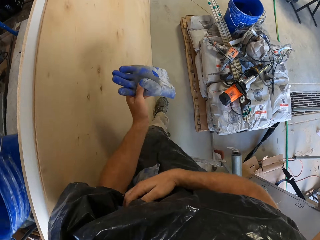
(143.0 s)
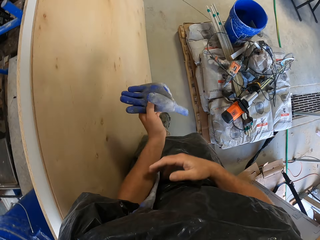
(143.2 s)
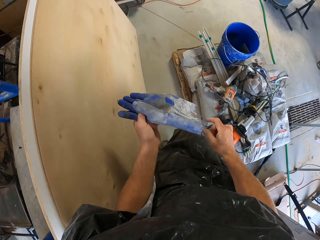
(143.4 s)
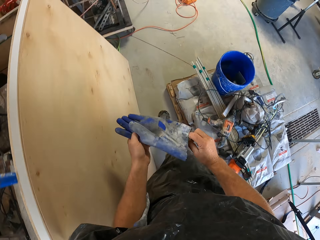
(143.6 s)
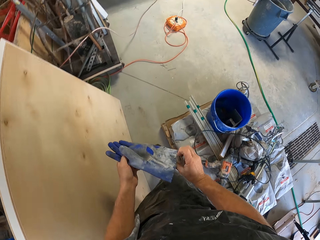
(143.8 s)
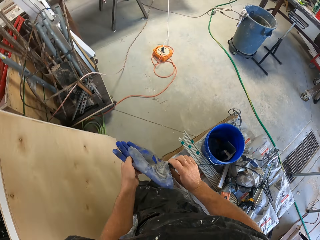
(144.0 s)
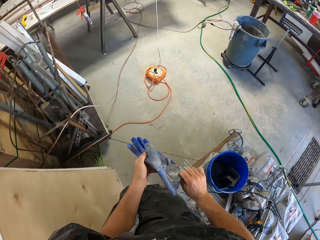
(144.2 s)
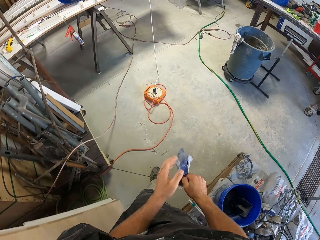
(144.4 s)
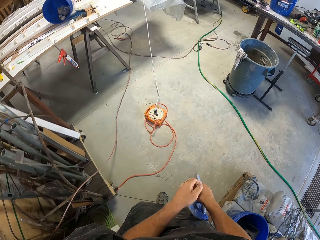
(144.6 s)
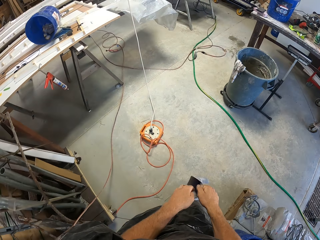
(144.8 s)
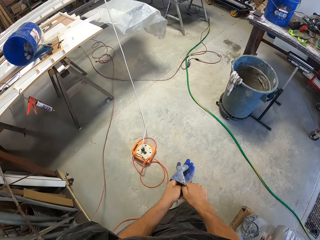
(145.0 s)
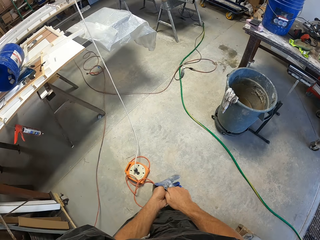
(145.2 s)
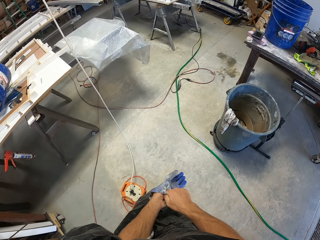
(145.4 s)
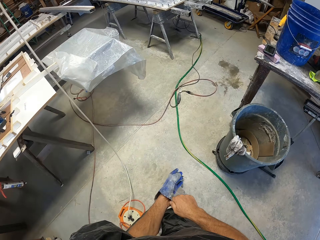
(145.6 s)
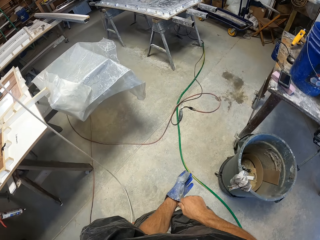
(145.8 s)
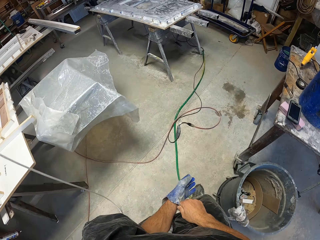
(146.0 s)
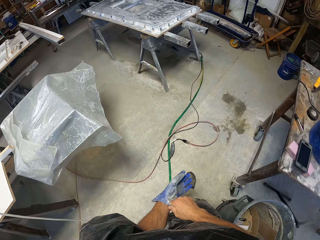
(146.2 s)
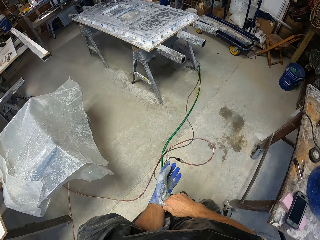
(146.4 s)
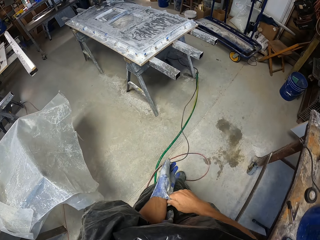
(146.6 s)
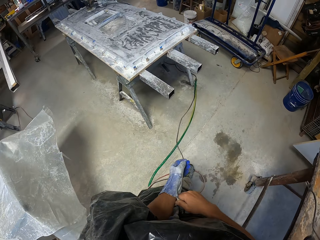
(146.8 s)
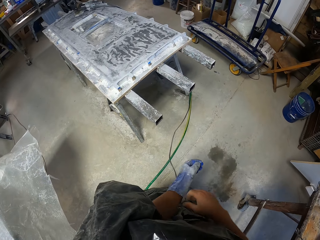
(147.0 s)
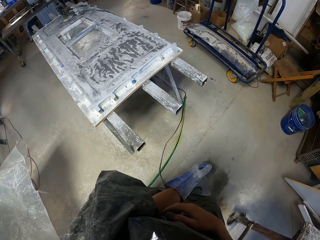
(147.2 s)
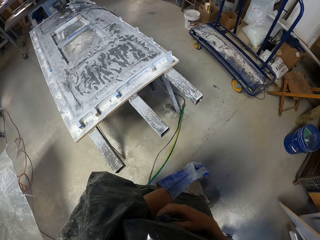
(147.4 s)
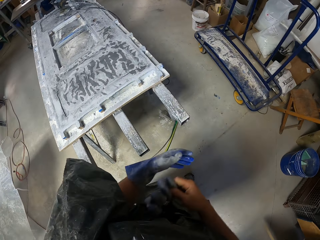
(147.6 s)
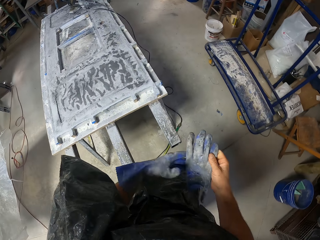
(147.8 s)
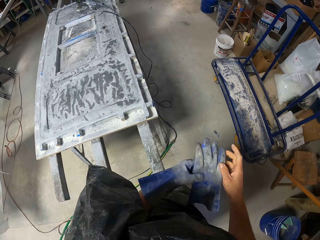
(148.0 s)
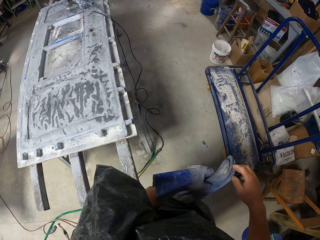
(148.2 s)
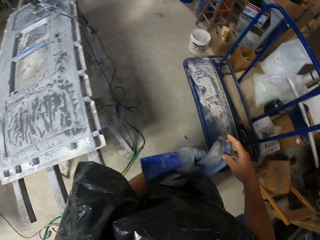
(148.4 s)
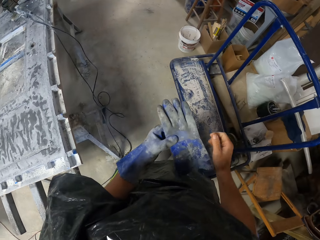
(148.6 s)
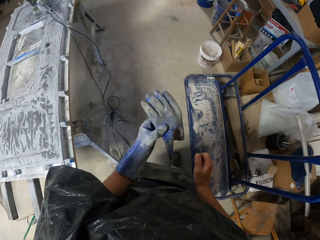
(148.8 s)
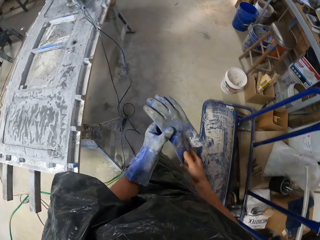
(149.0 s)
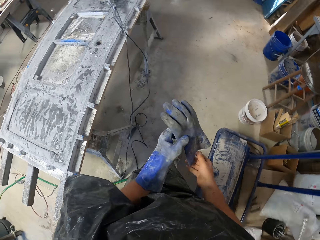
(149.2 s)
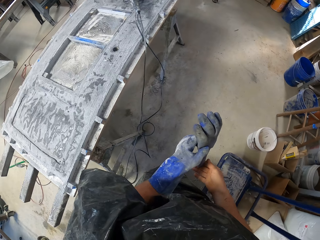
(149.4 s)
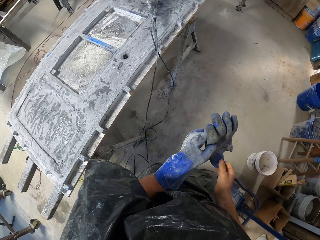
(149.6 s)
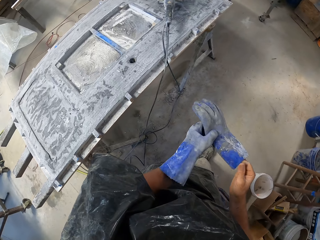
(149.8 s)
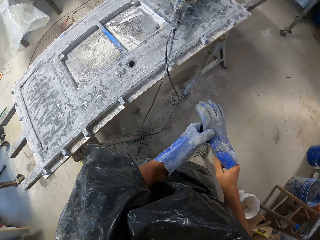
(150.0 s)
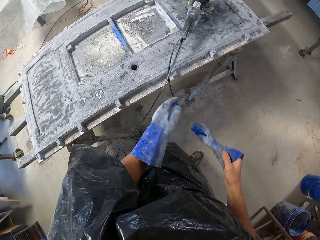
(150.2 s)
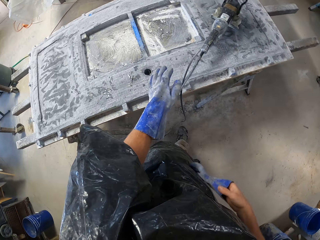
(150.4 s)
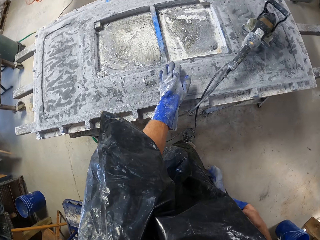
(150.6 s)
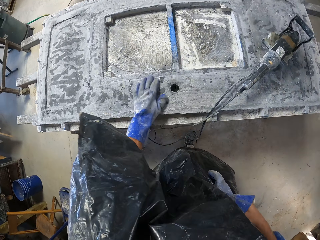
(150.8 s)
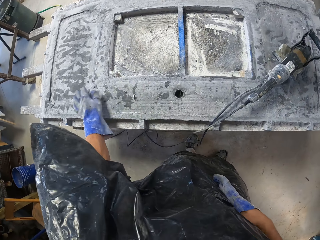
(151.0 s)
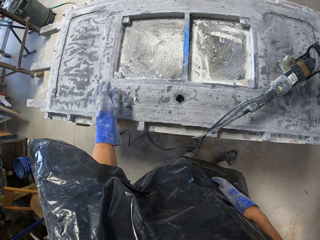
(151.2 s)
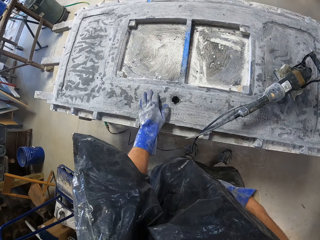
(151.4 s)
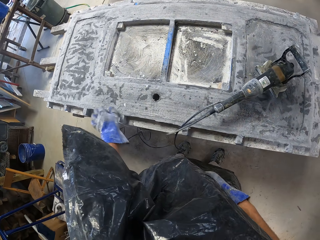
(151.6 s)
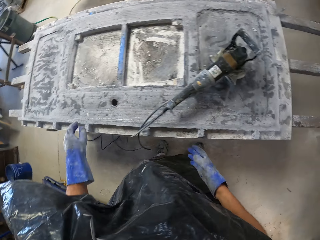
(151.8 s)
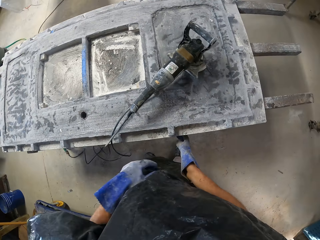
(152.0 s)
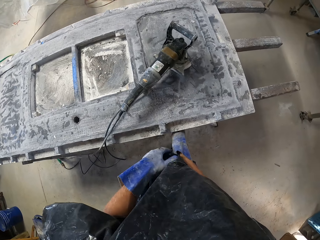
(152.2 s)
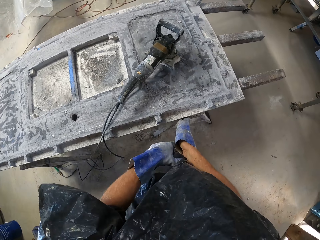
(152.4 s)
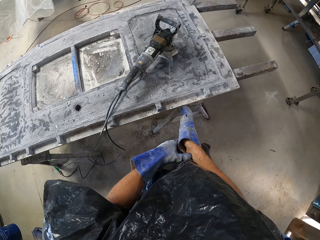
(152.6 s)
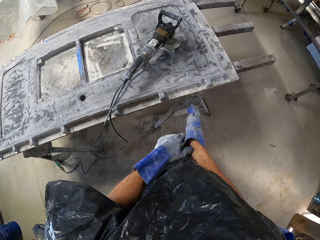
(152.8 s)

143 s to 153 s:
The camera wearer wears the gloves. They wipe the table.

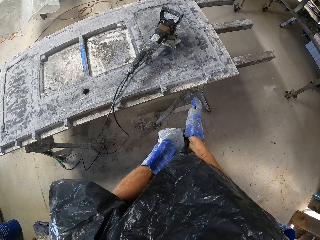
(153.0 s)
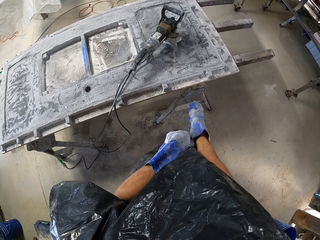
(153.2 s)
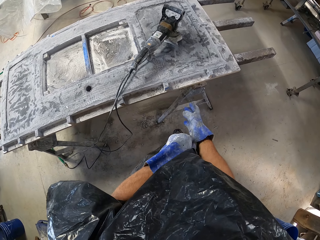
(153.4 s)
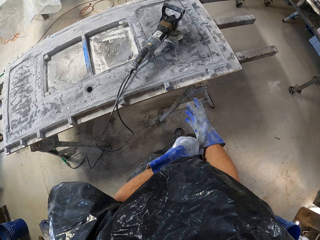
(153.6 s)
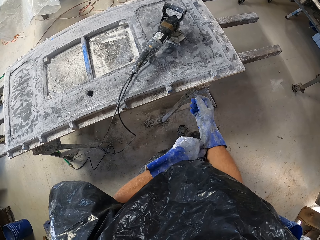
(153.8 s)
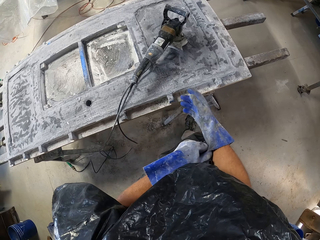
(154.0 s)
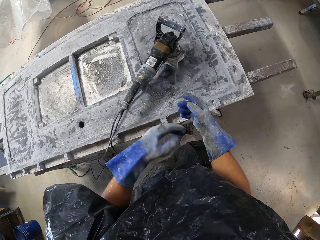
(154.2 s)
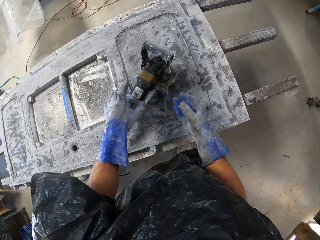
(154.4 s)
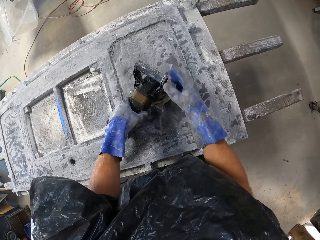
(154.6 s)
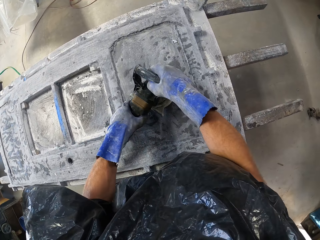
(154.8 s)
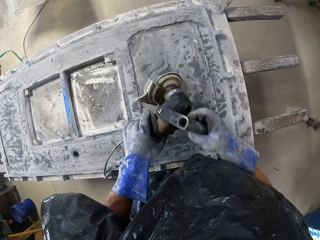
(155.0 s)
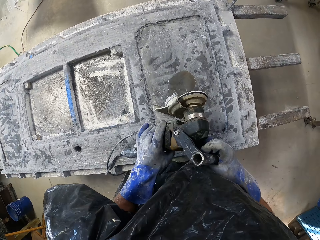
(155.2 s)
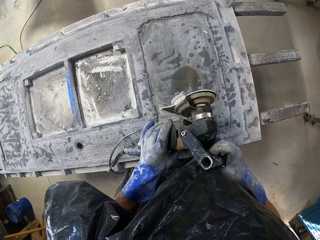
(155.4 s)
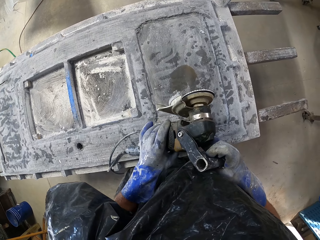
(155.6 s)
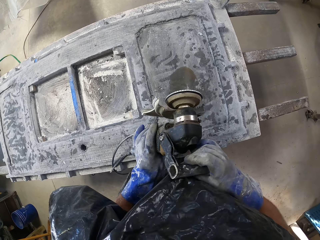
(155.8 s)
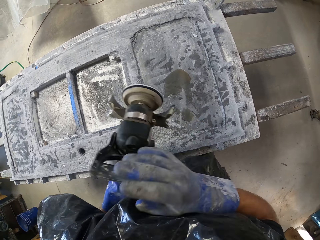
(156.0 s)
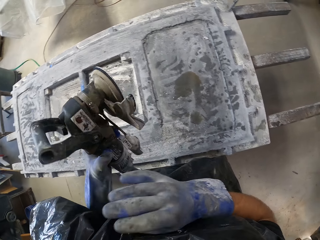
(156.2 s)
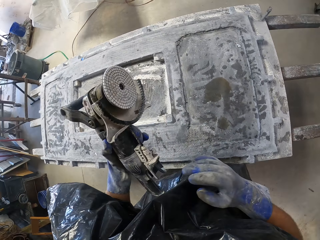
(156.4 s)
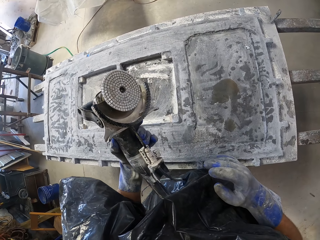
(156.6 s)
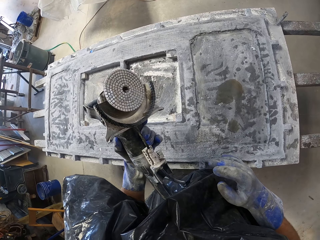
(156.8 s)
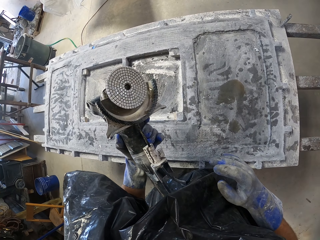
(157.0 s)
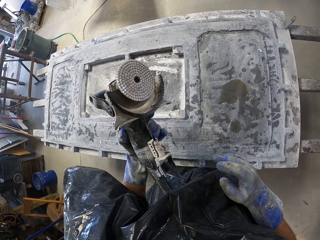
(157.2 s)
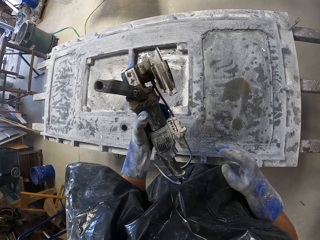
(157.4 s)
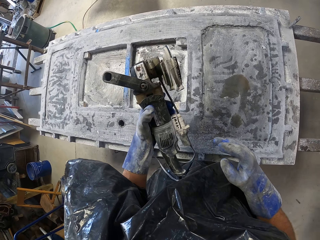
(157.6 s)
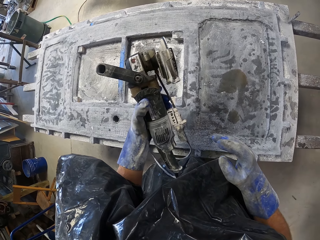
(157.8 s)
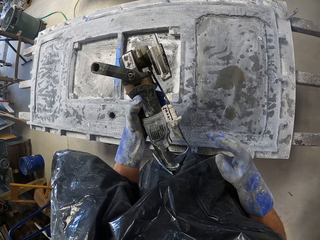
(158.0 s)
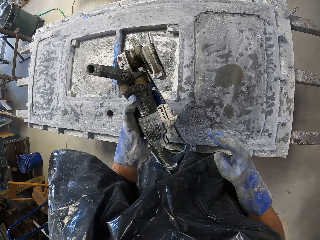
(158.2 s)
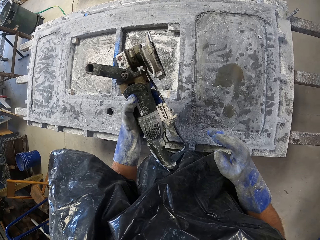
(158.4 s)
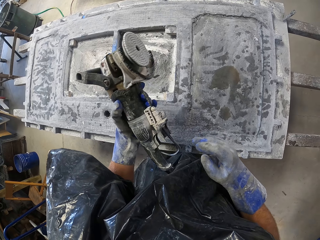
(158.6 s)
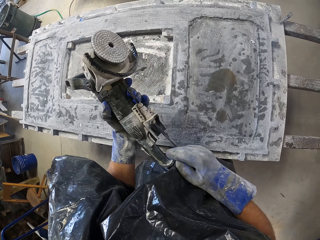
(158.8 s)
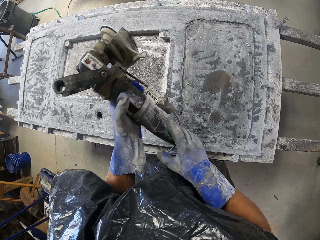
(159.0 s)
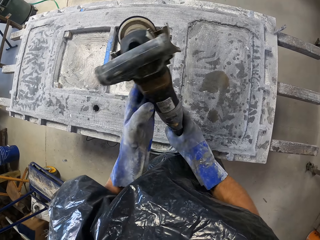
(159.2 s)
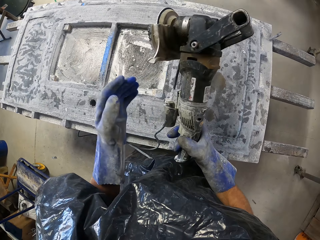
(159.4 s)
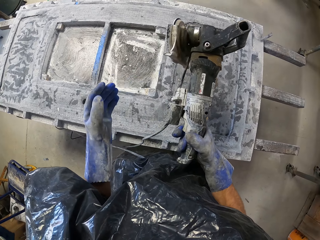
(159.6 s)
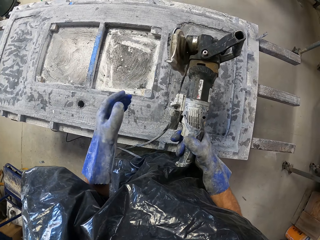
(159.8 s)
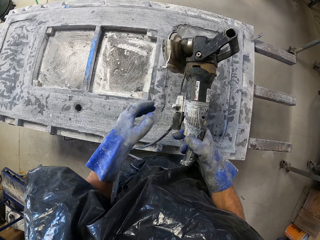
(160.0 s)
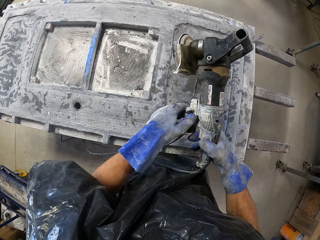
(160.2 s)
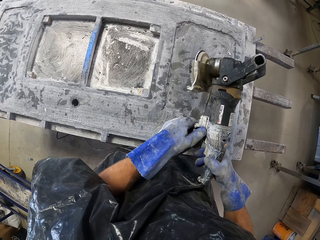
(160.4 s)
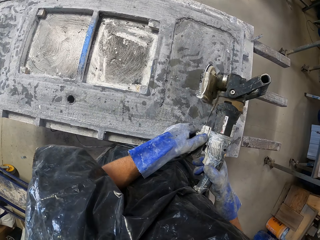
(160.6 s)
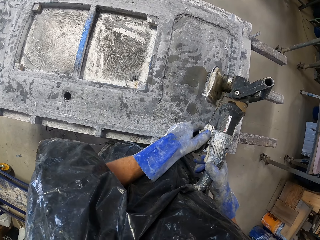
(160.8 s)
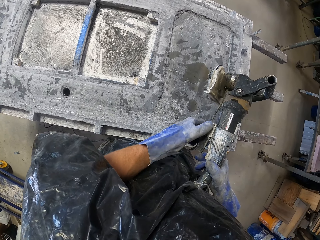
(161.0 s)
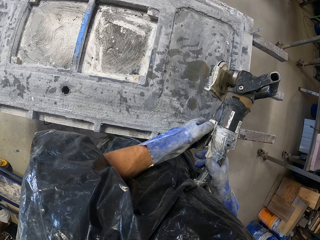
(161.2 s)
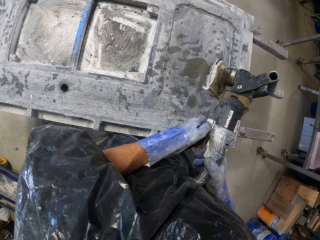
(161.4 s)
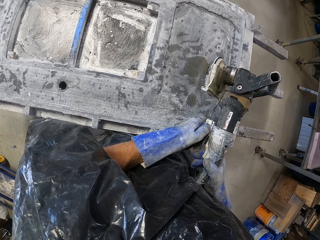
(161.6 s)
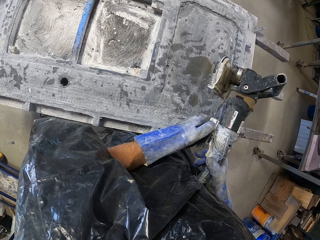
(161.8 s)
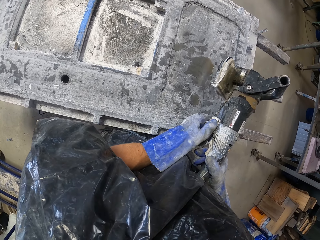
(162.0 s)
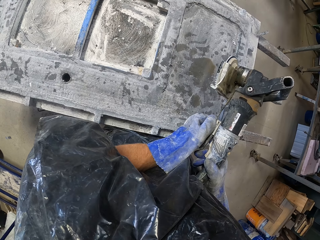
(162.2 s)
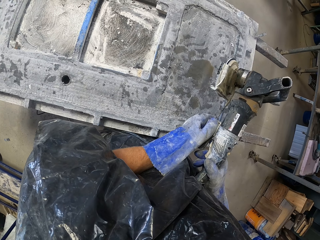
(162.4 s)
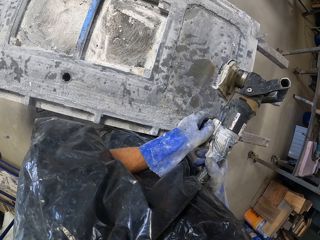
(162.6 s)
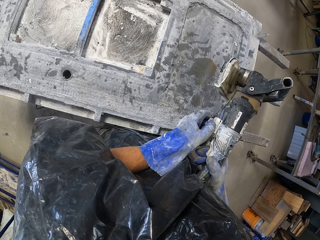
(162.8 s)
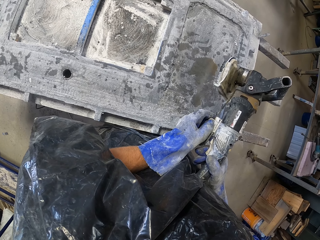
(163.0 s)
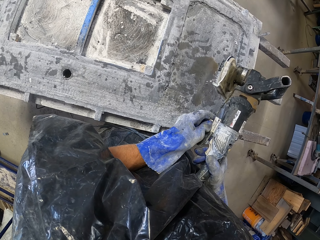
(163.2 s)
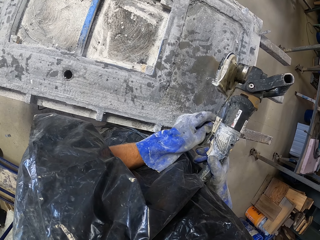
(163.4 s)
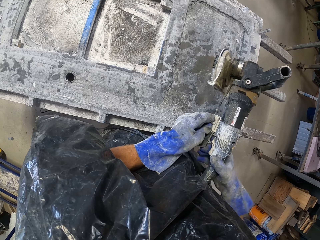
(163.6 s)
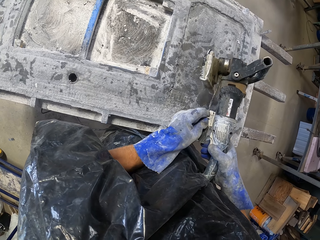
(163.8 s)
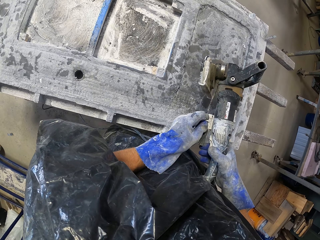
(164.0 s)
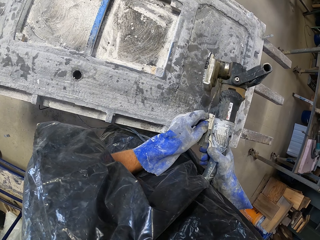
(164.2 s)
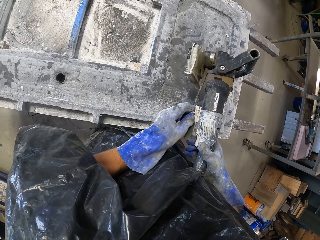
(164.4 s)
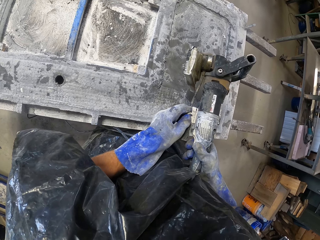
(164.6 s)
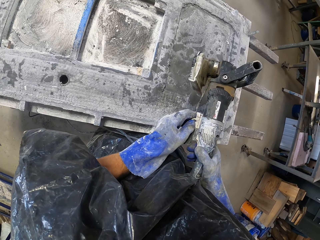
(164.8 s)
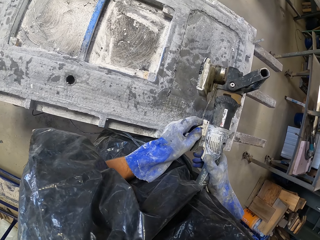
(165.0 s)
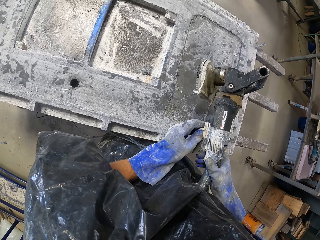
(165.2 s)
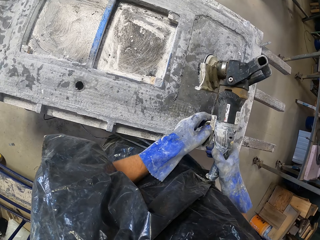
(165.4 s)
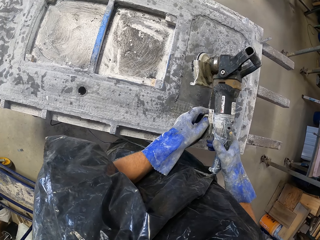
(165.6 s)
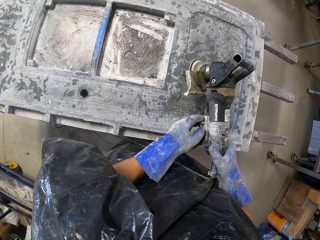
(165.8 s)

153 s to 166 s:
The camera wearer wears the glove. They pick up the sander. They look at the machine. They turn on the sander.
